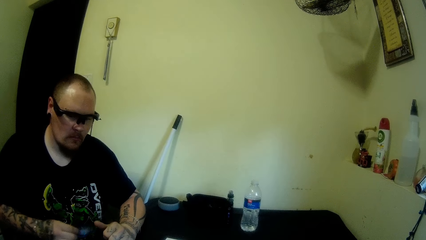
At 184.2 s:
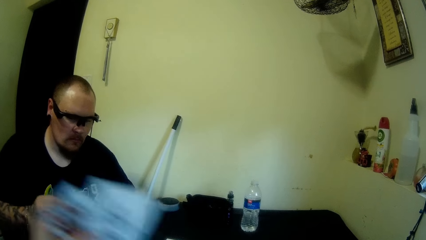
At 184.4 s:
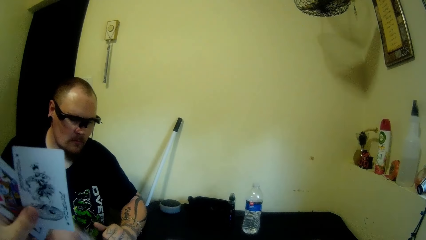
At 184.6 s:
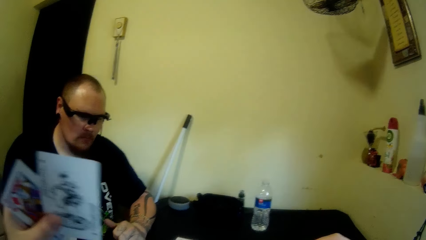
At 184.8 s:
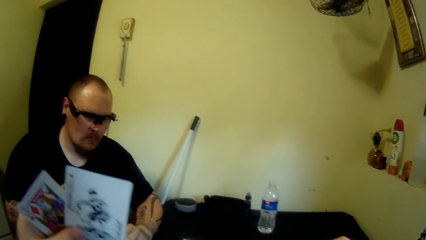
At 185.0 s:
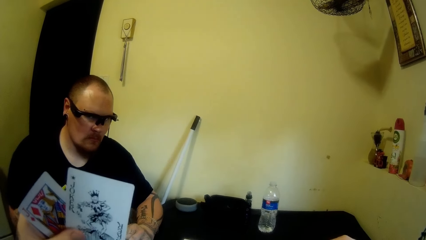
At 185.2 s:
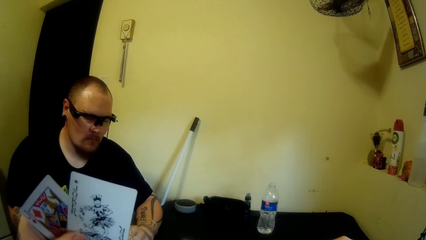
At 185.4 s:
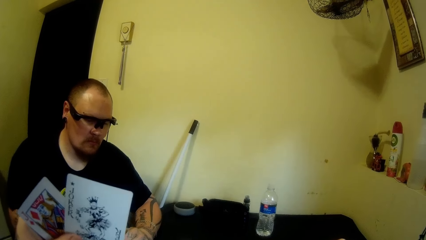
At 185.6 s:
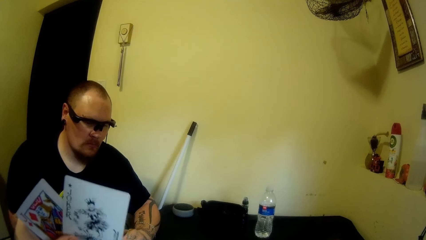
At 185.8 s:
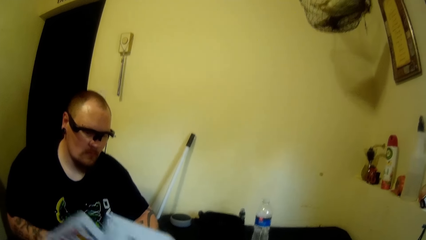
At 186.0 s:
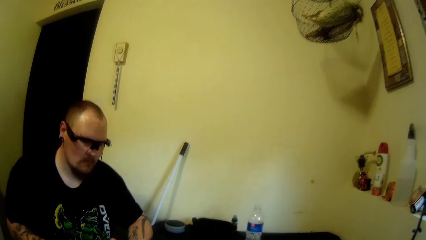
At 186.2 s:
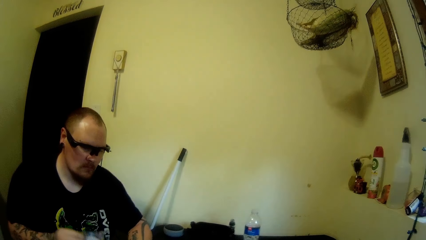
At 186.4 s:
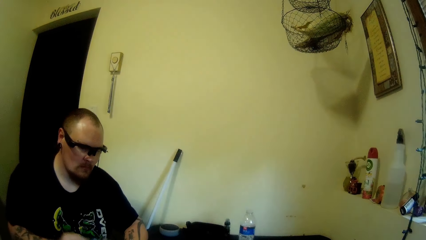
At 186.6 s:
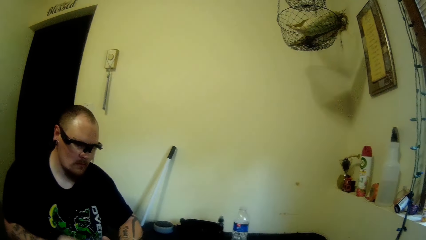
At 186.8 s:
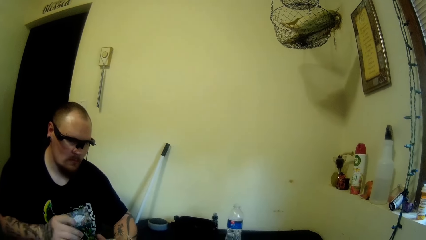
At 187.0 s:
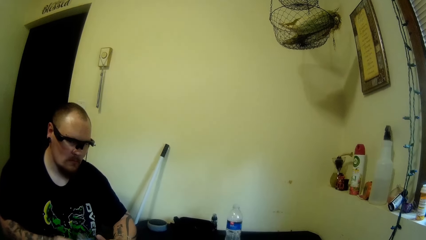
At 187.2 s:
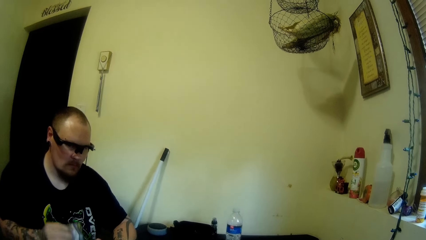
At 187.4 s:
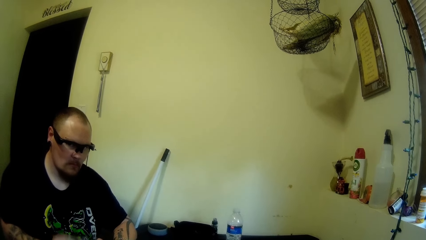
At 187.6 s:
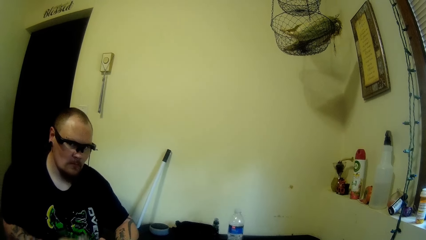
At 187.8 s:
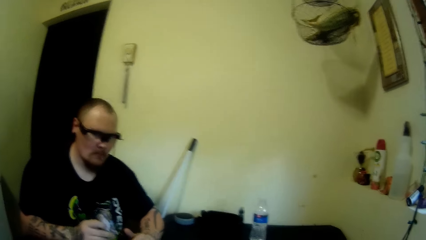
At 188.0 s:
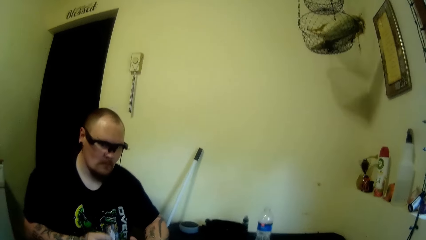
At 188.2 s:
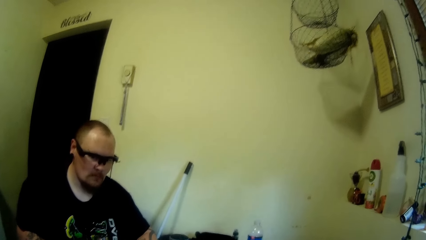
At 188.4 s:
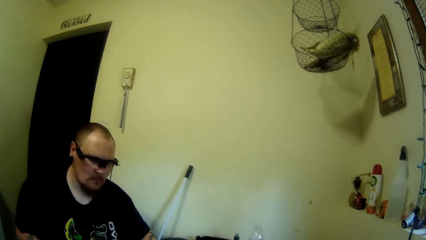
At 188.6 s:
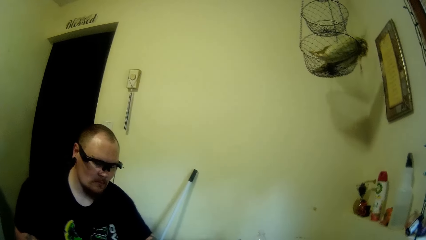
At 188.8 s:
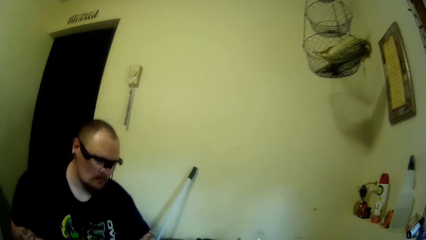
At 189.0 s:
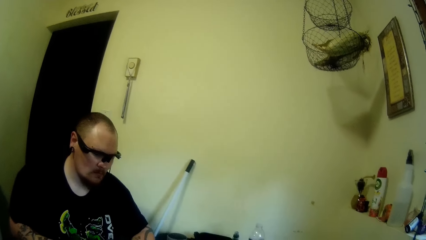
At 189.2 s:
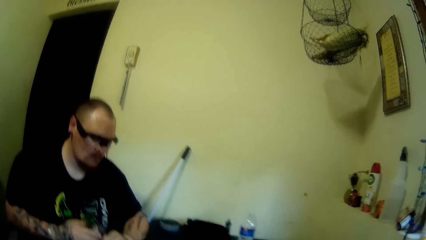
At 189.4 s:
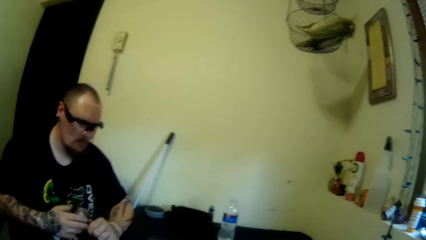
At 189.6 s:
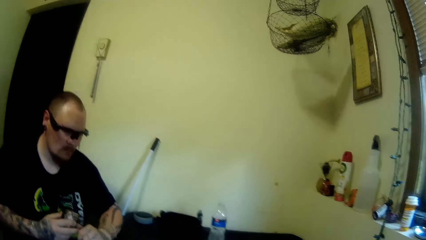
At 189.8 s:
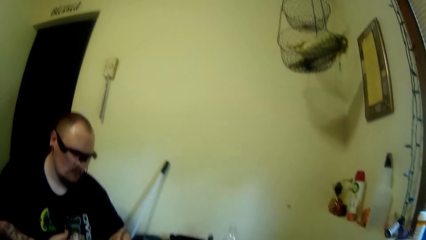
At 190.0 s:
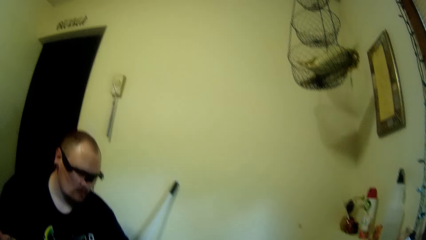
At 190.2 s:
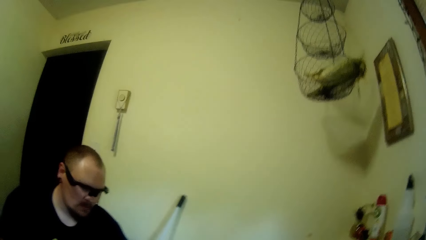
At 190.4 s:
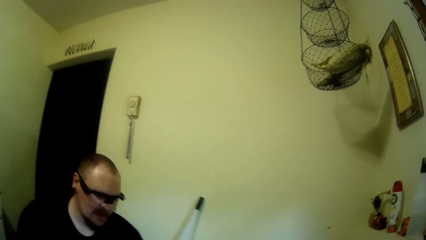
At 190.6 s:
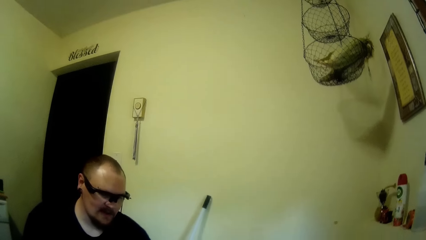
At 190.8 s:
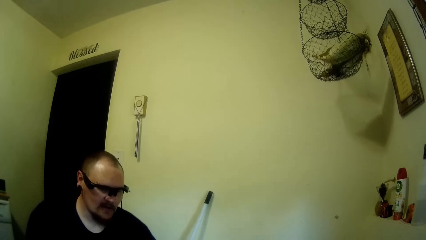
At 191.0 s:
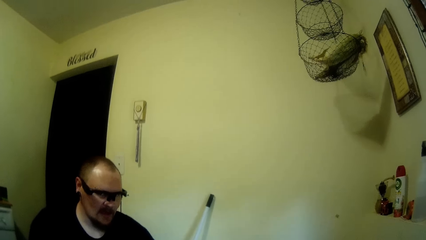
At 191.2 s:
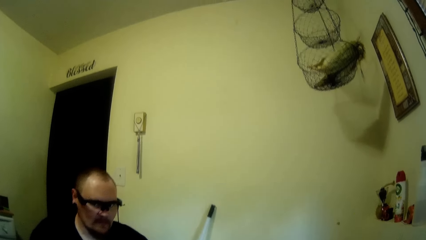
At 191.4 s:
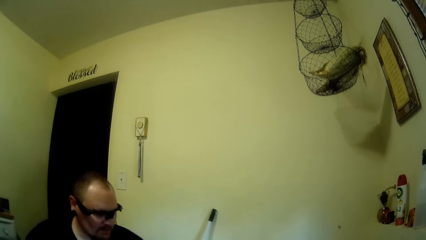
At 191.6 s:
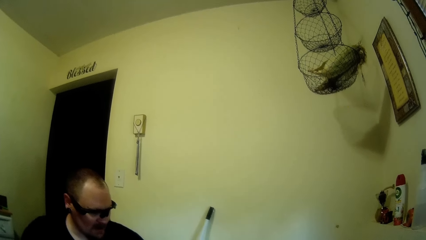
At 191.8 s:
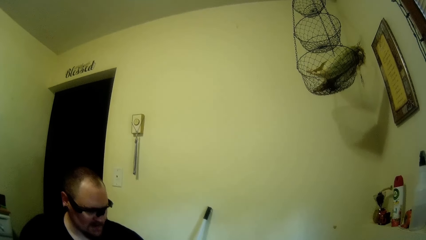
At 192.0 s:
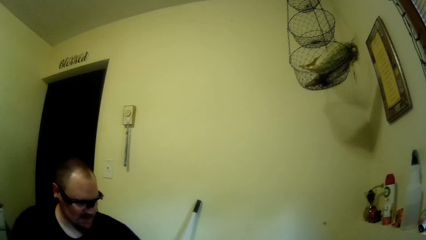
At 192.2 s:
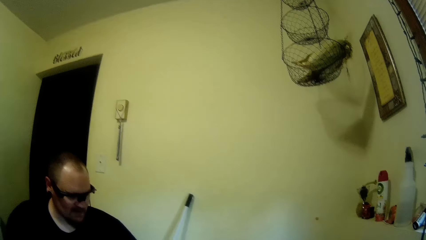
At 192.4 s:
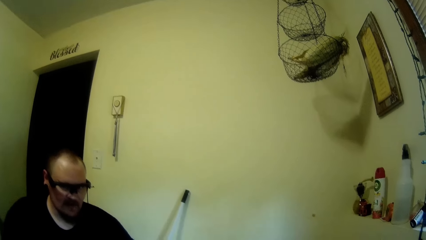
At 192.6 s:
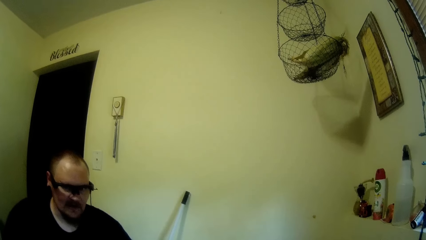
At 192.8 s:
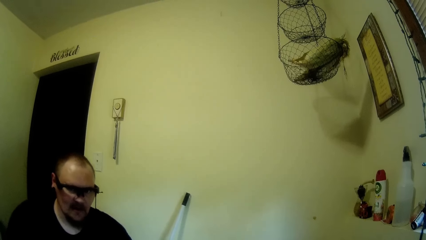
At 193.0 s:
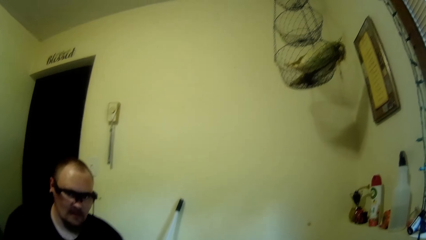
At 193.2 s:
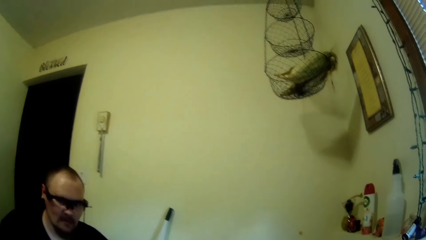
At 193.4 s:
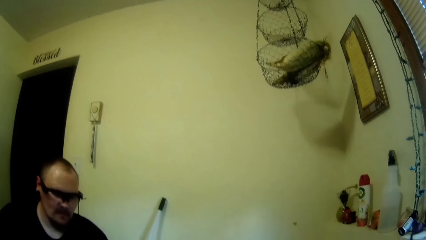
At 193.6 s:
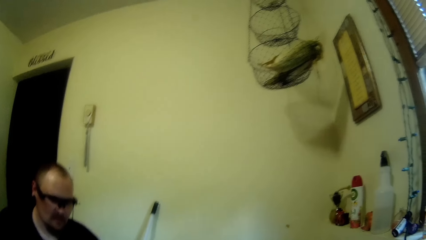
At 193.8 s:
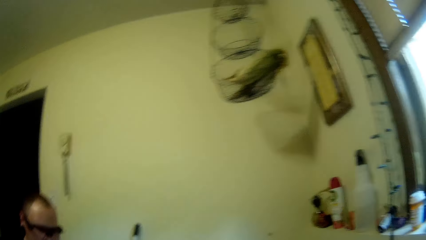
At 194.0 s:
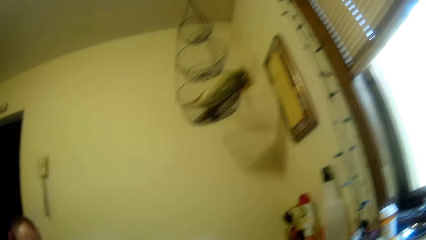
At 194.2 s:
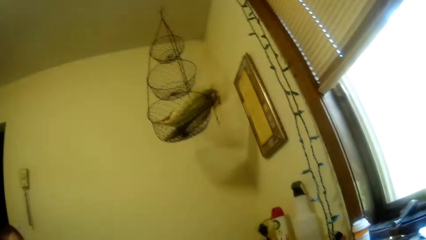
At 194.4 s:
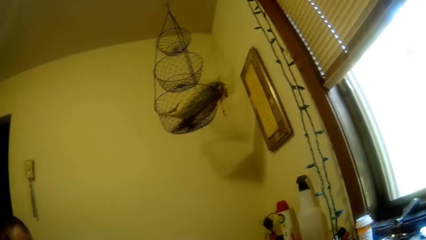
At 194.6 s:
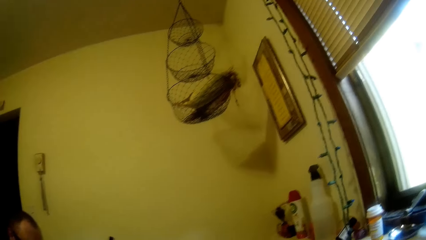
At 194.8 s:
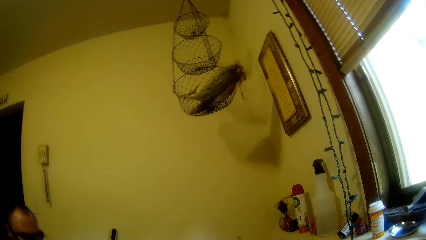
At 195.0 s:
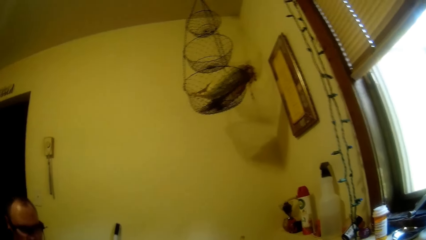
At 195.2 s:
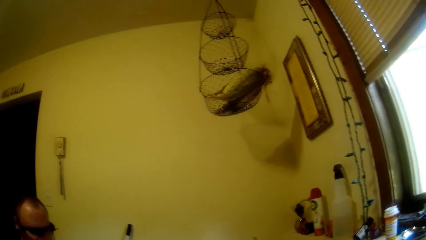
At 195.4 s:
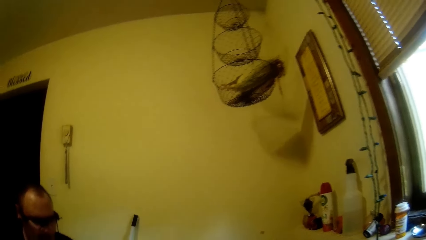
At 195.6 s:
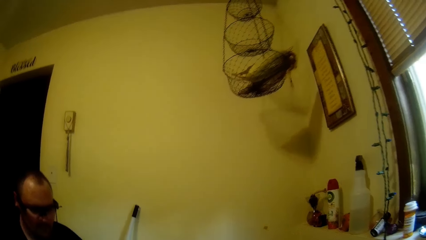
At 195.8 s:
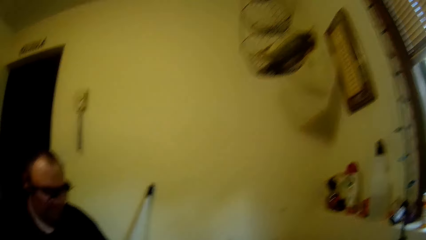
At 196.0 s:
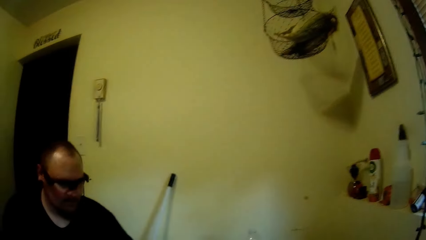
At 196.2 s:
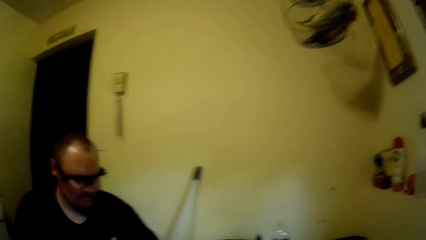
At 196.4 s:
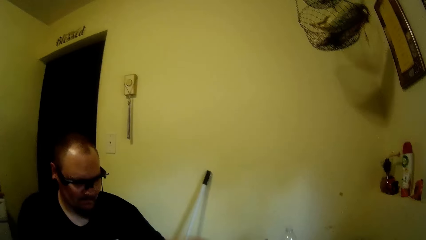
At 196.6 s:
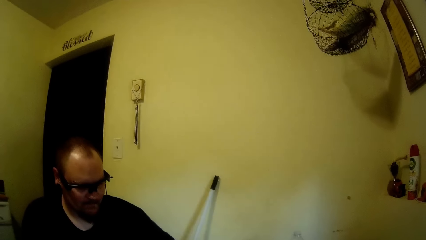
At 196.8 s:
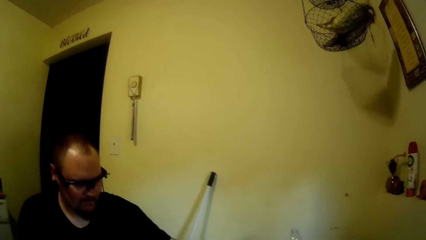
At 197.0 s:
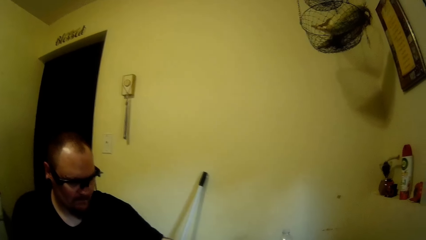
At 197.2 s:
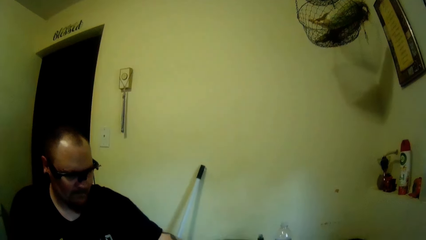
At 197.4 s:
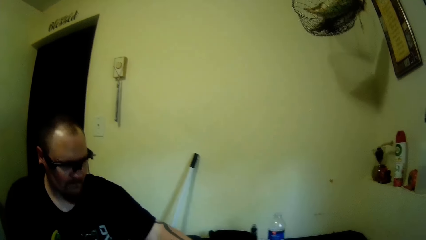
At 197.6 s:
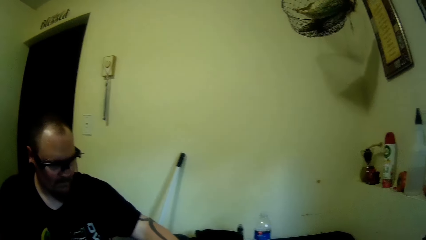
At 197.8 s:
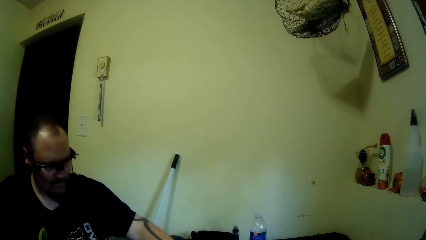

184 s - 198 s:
A man holds playing cards. The camera wearer moves playing cards up and down. They hold the playing cards.

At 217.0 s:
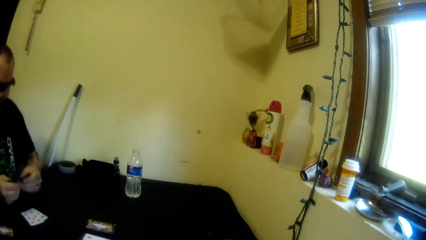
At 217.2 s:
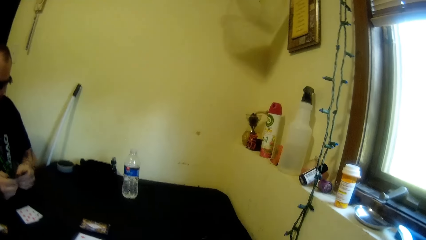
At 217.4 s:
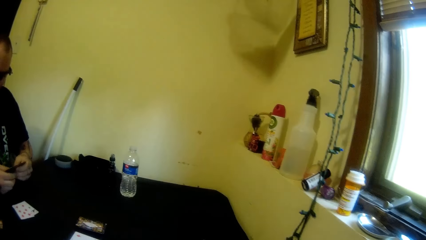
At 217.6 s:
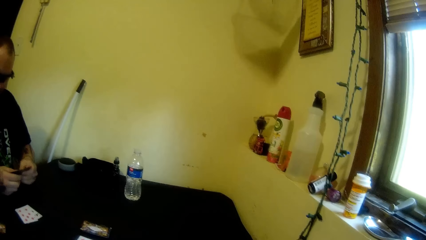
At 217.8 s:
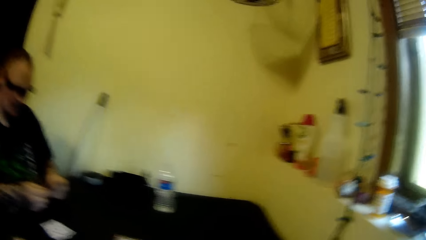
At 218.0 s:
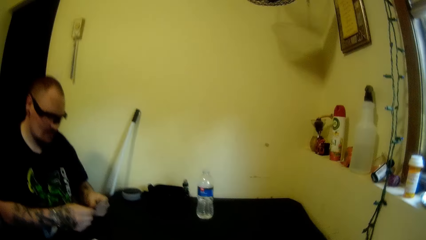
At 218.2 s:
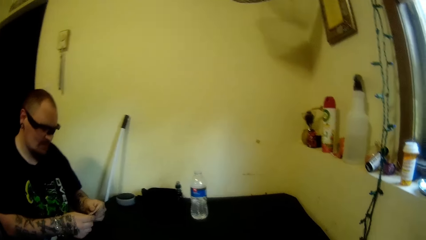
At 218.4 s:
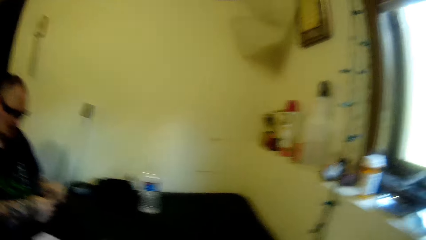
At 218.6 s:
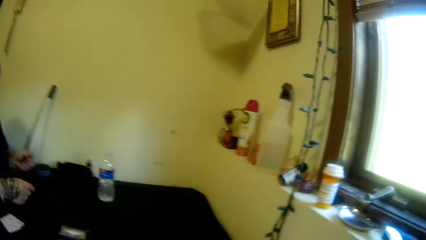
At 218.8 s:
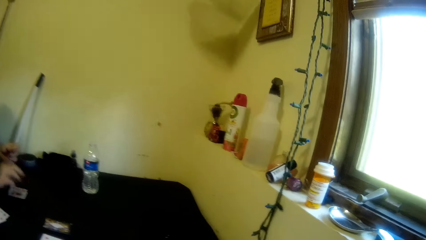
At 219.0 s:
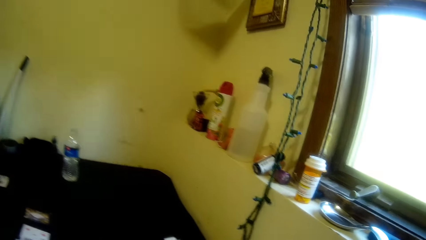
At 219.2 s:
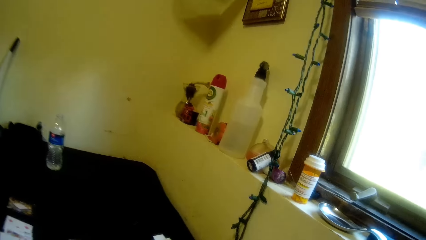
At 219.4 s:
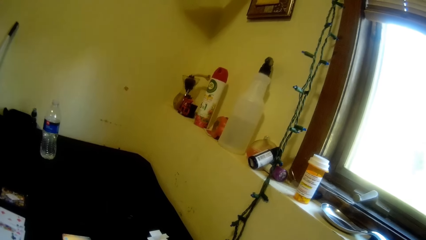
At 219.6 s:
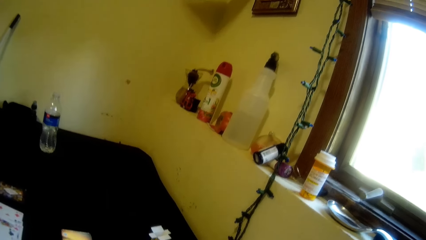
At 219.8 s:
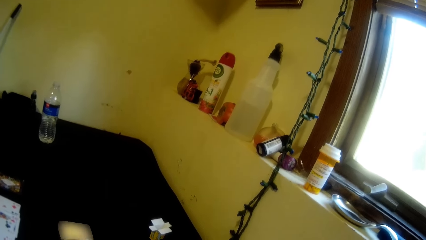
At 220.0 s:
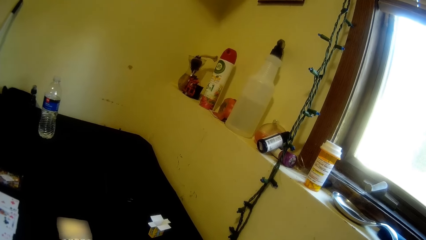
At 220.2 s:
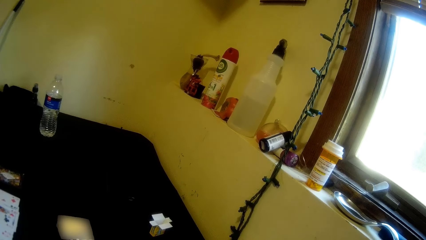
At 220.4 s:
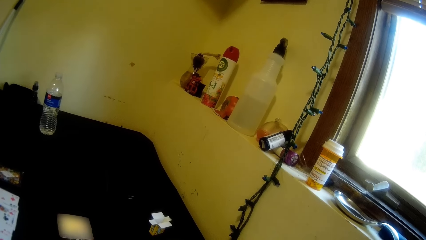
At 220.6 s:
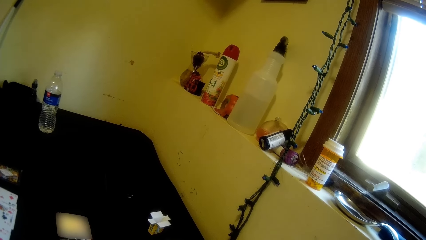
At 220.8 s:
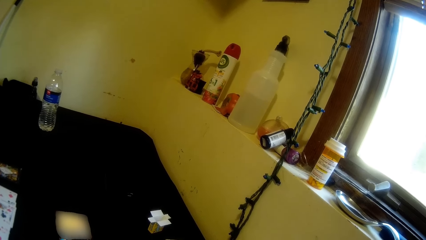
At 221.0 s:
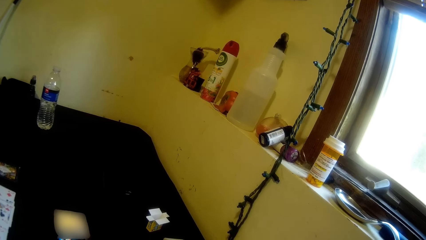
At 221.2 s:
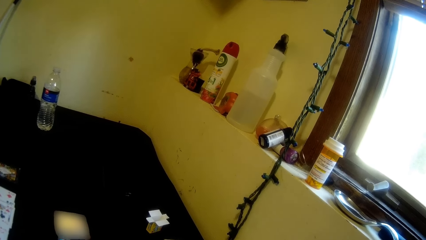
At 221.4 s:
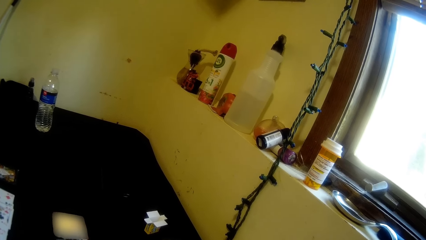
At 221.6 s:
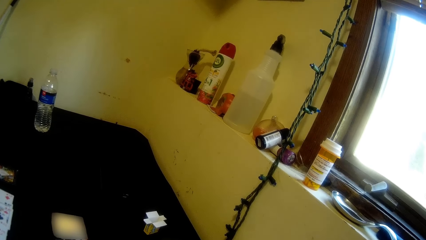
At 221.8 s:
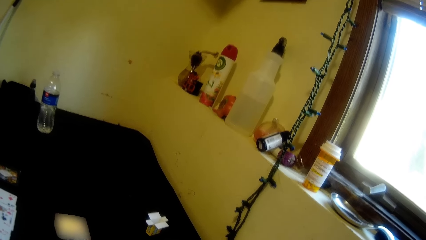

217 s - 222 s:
The camera wearer puts a playing card on the table.
